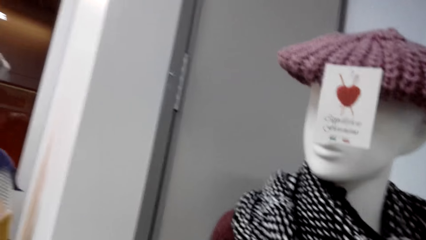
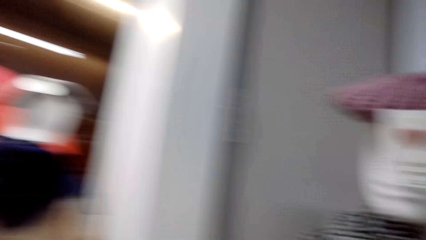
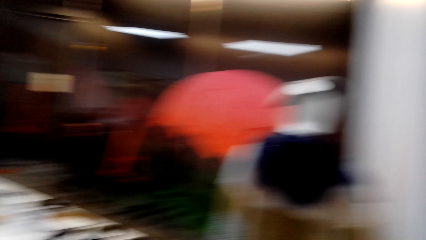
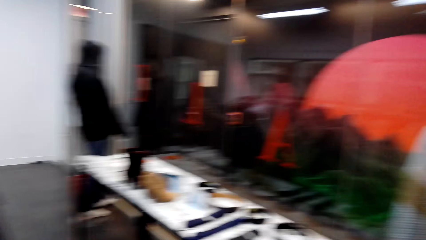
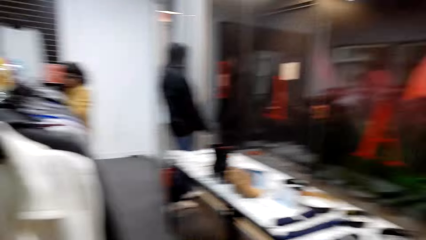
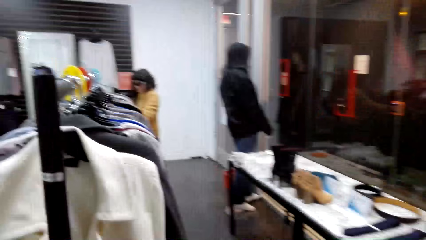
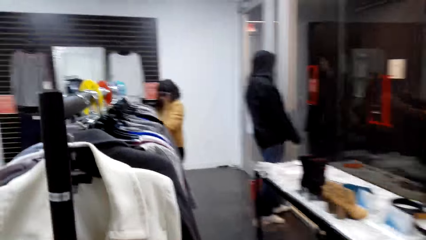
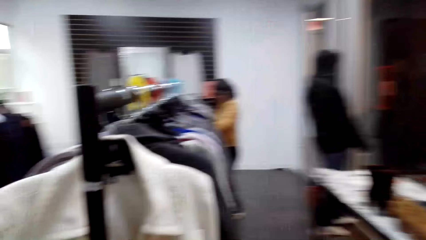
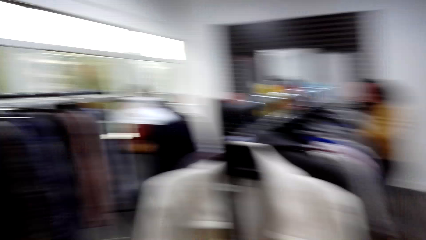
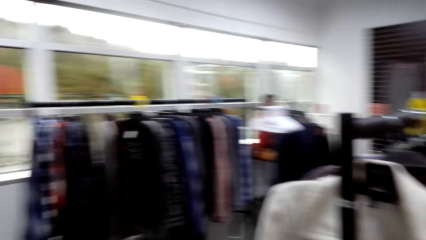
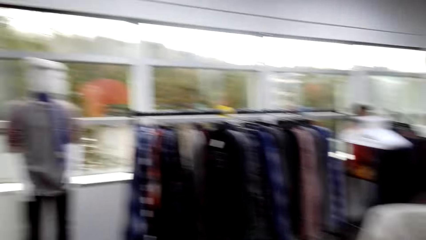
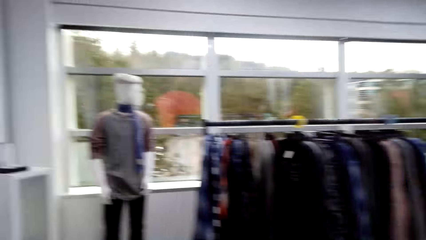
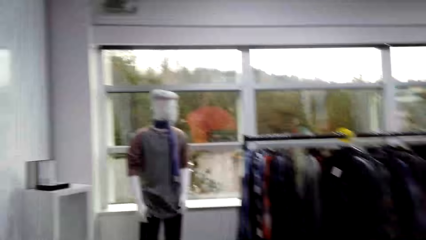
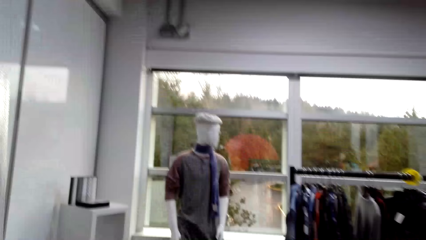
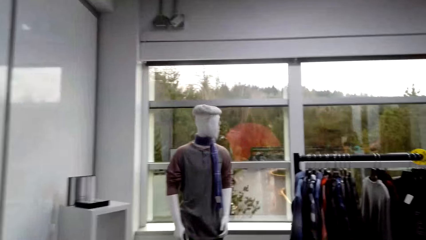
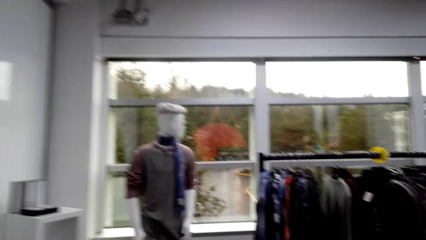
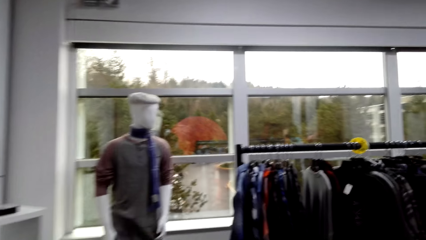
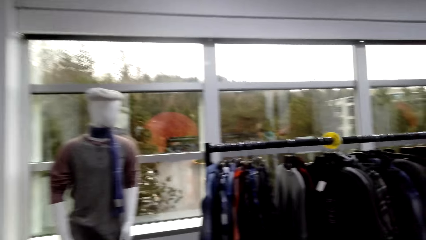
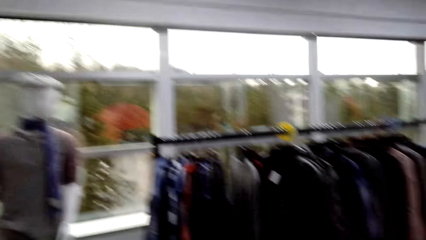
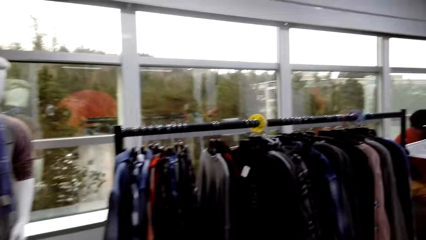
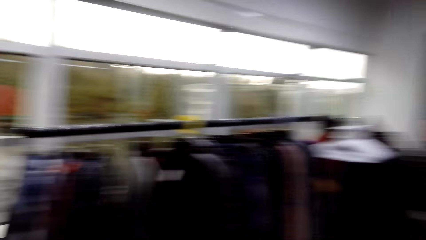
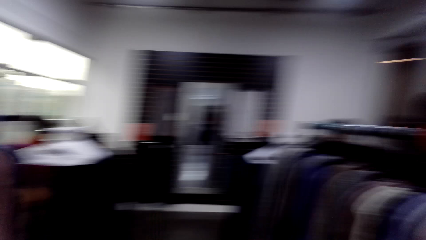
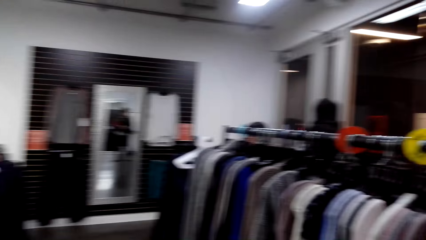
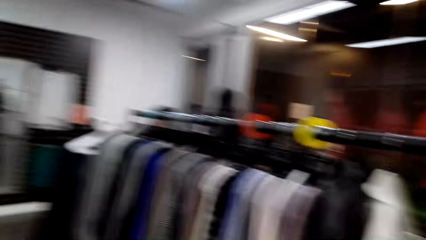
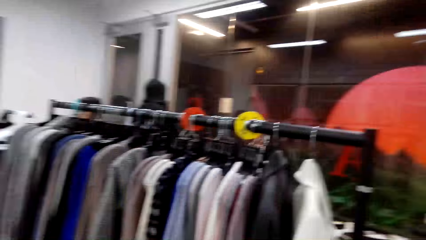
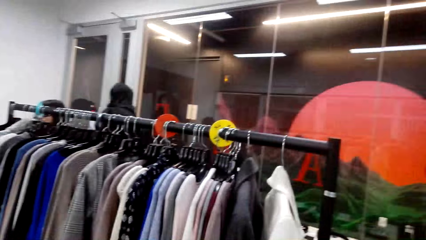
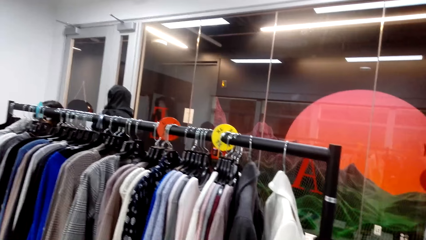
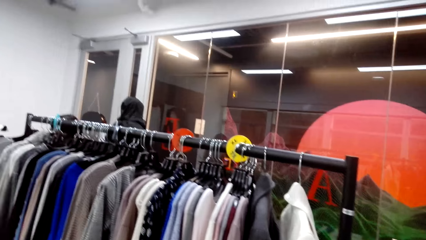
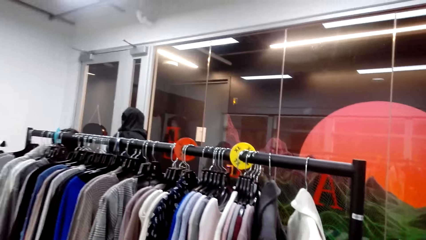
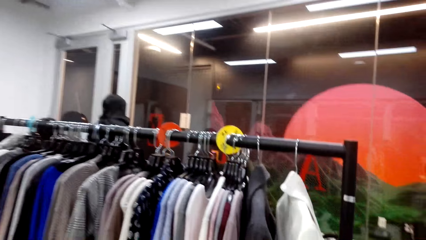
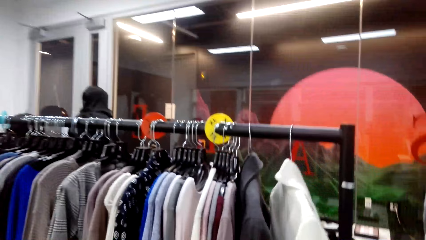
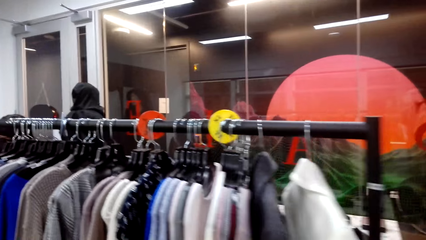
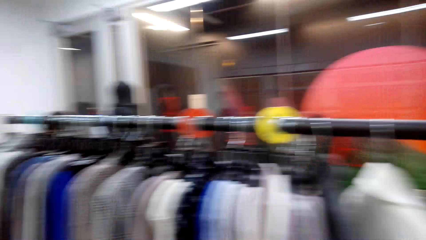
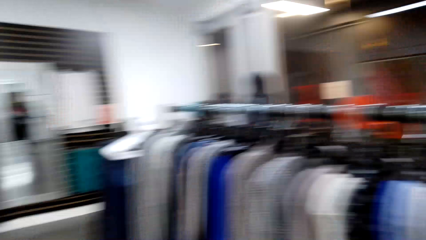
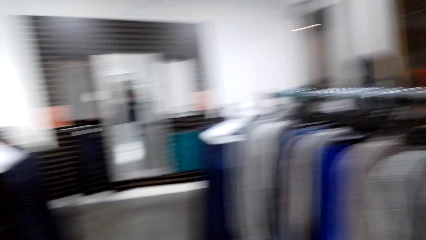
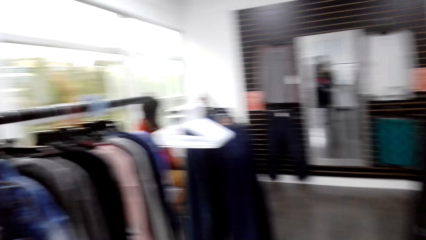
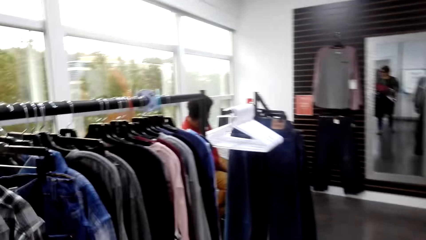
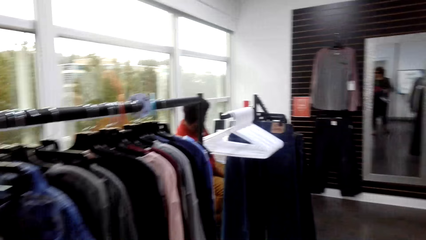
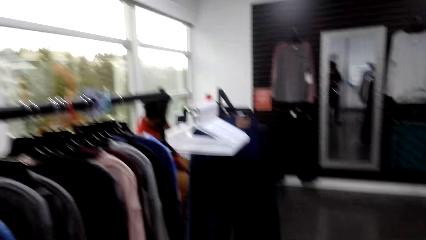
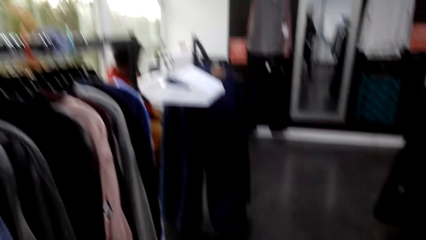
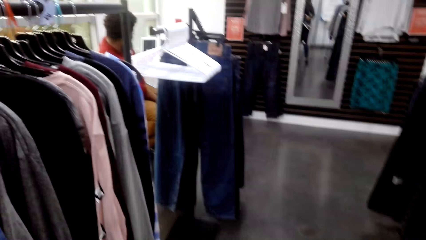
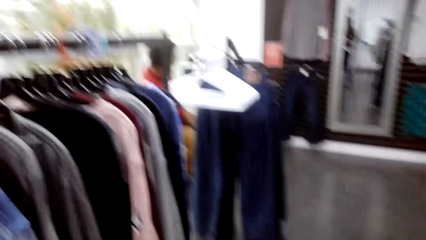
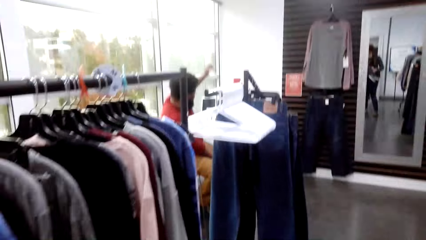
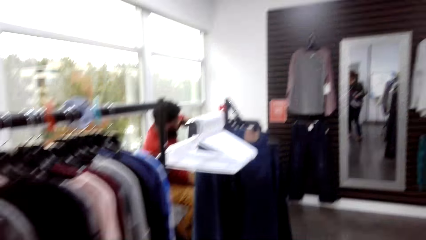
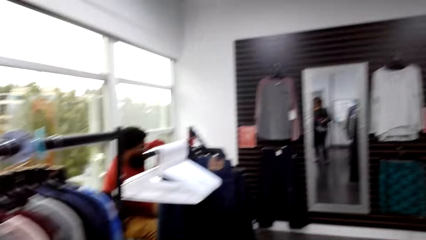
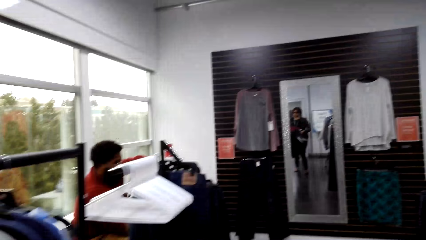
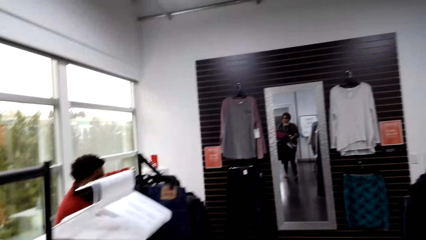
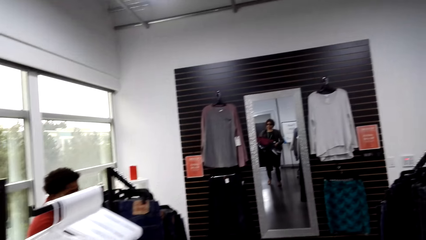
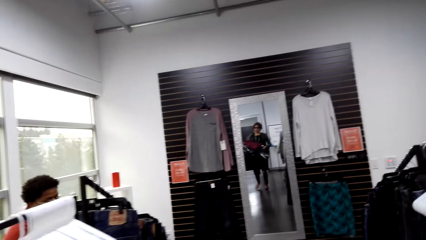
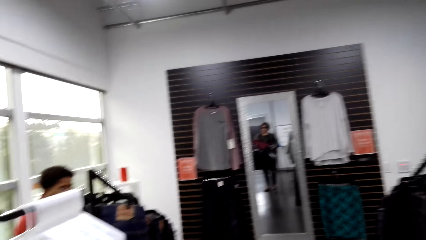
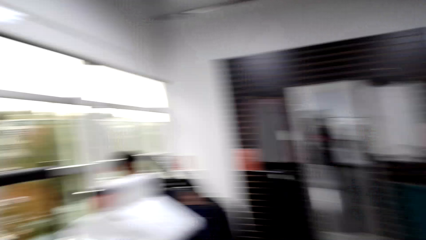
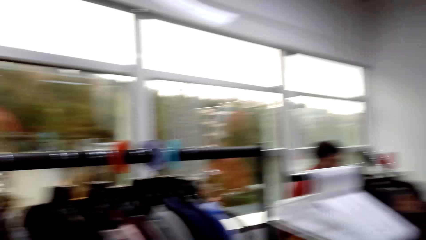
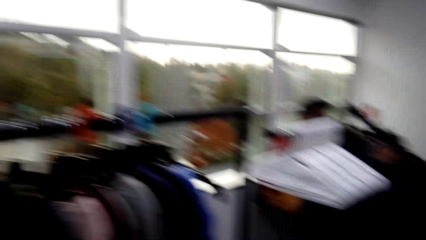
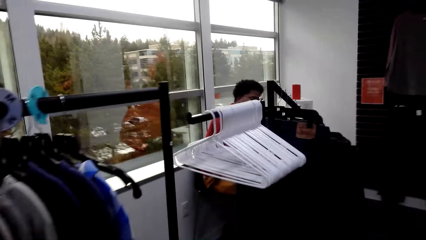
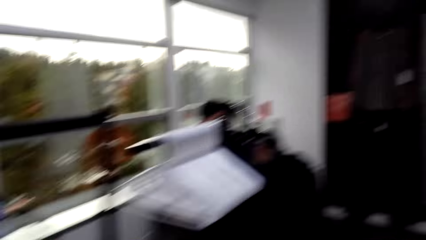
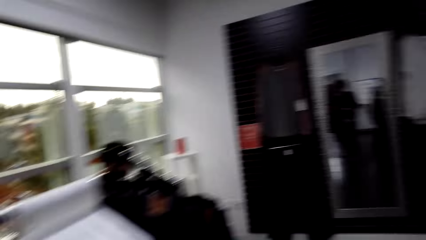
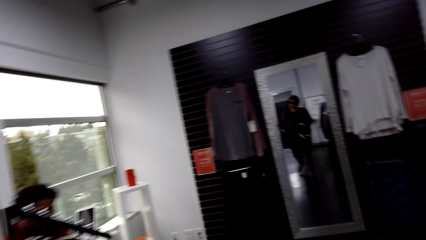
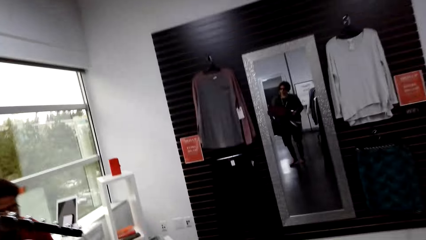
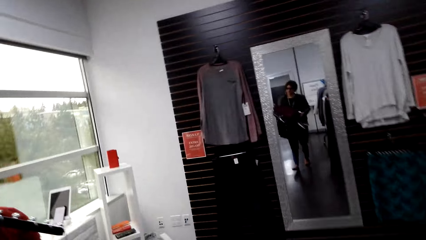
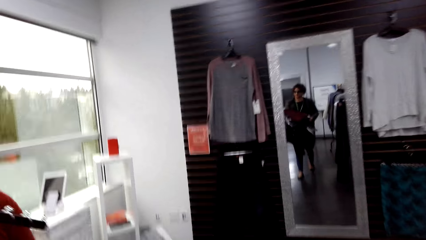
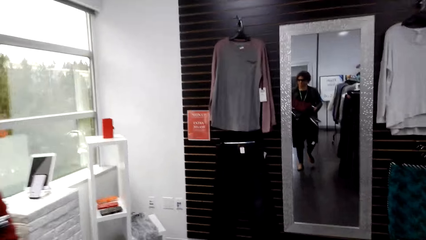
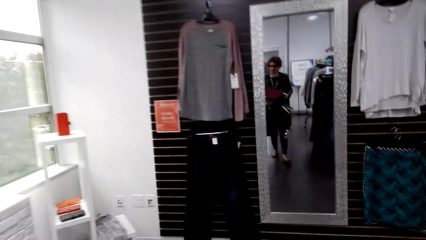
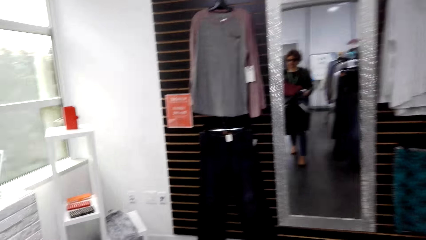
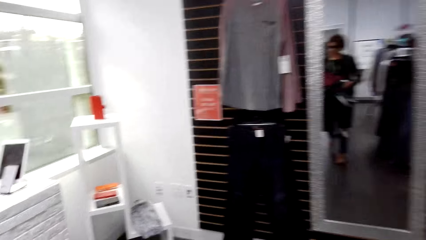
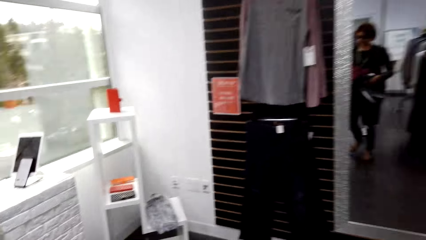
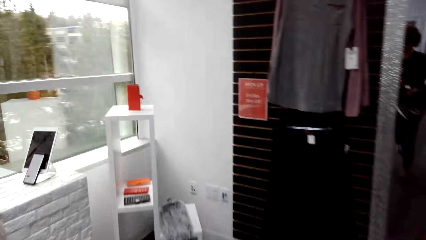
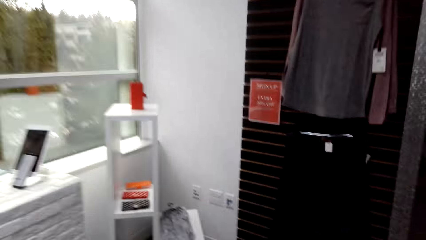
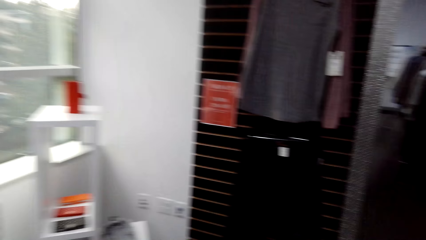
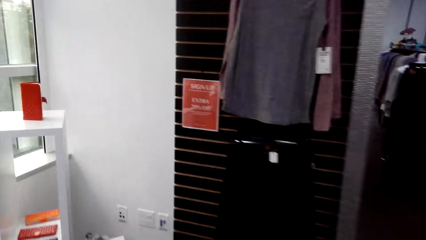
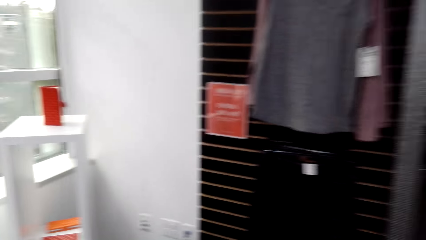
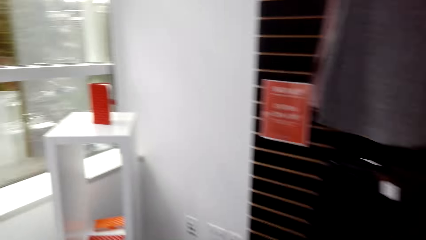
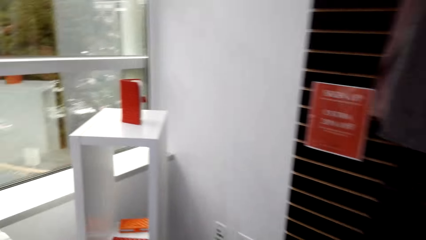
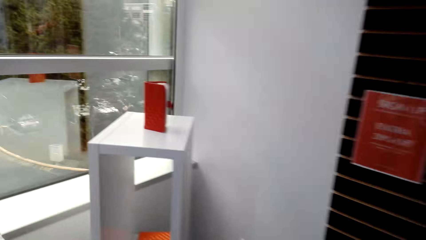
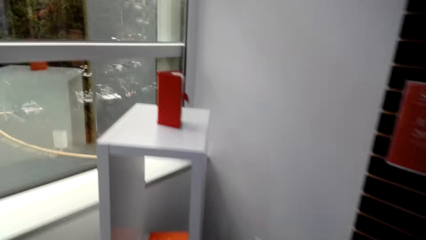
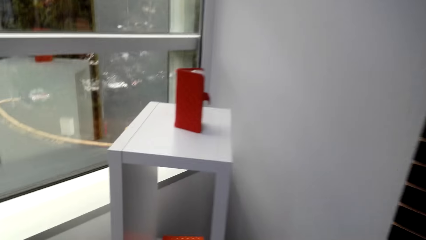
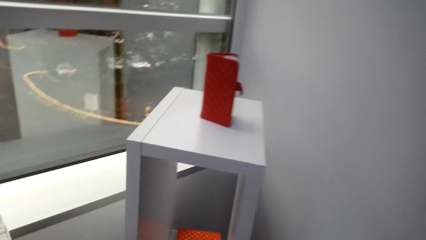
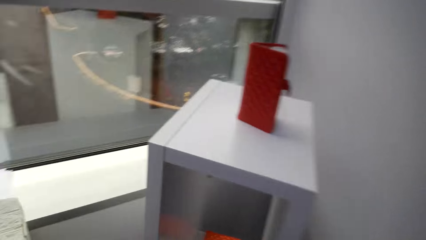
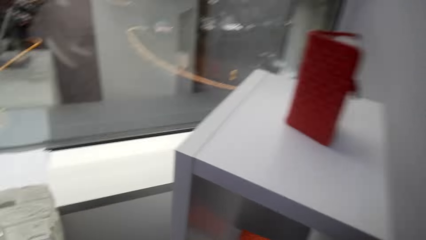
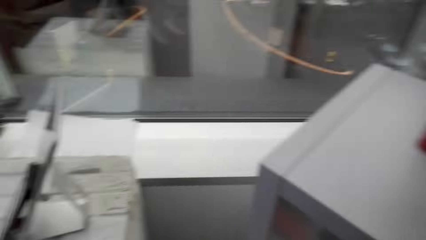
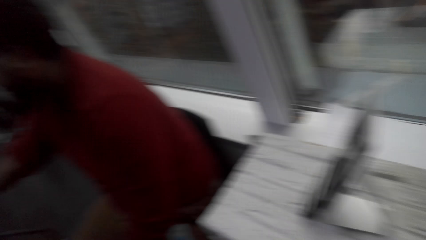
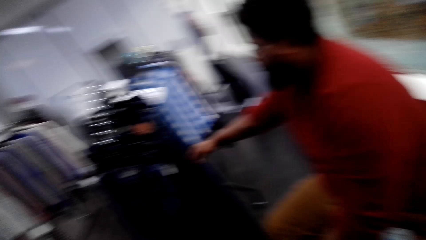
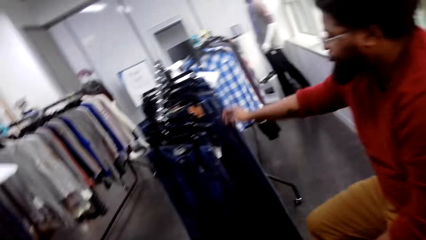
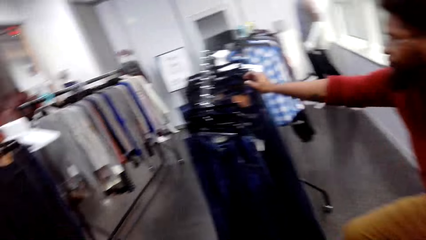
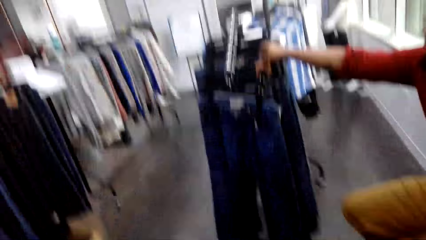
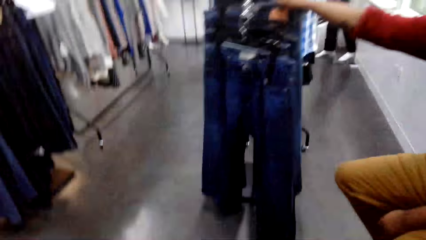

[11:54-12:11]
The camera wearer walks round the room.
